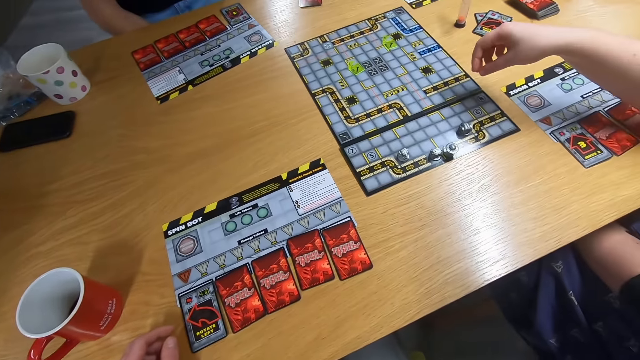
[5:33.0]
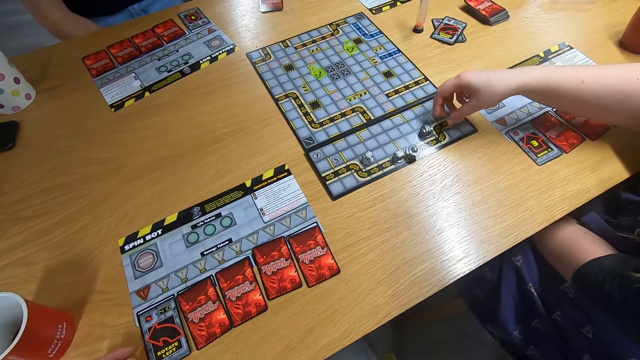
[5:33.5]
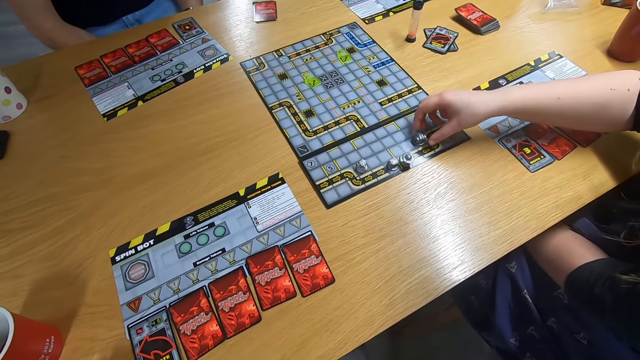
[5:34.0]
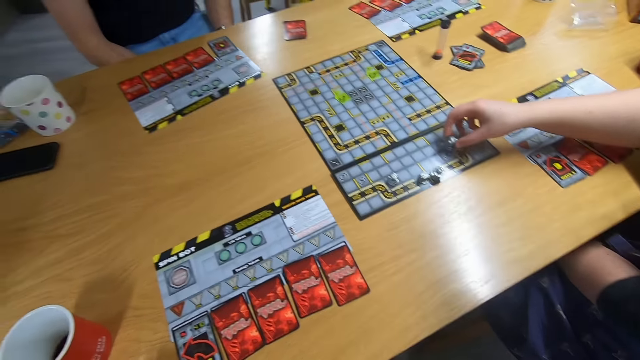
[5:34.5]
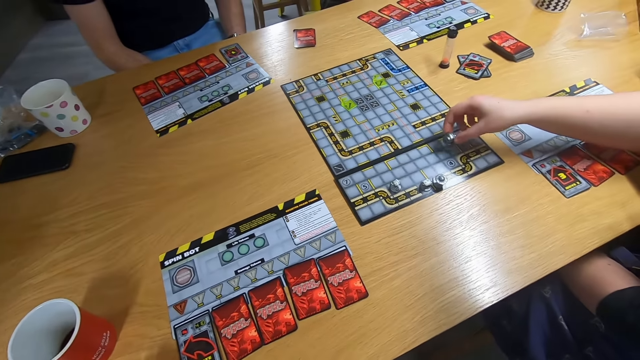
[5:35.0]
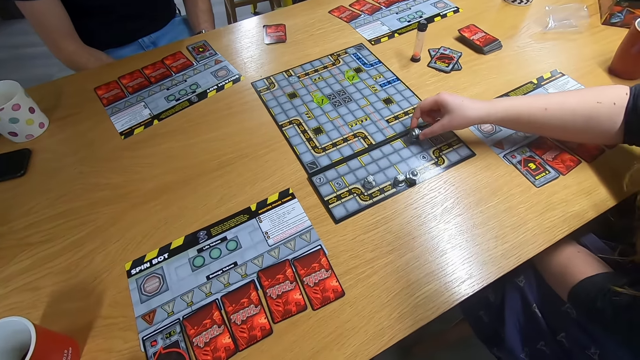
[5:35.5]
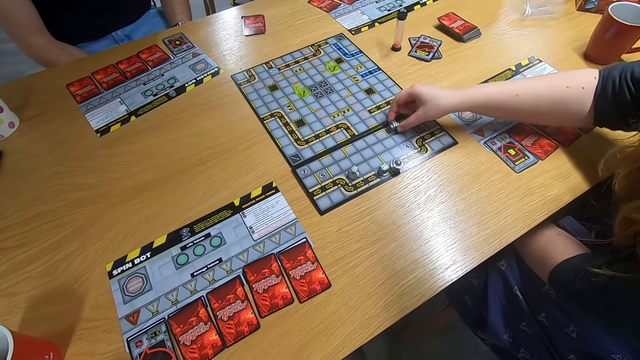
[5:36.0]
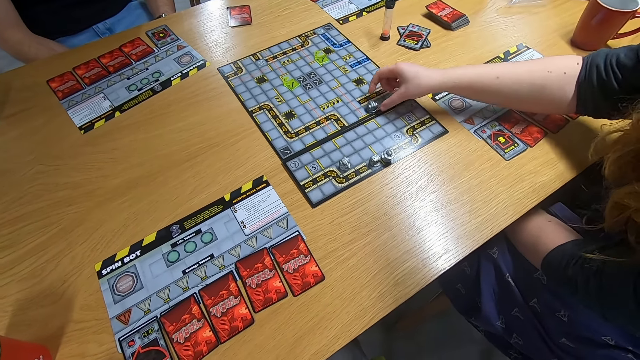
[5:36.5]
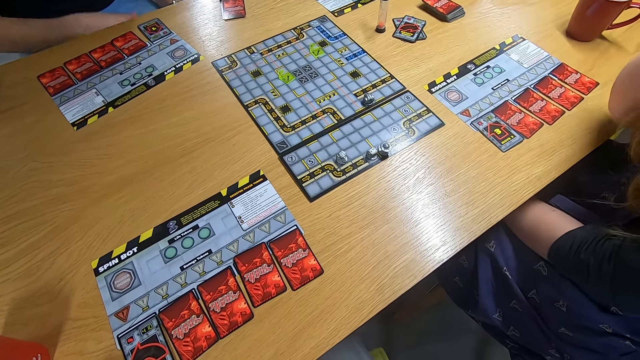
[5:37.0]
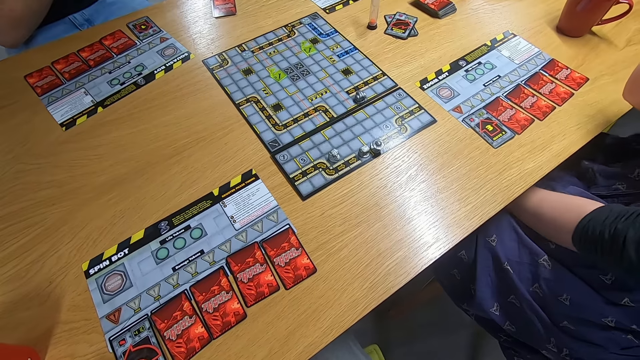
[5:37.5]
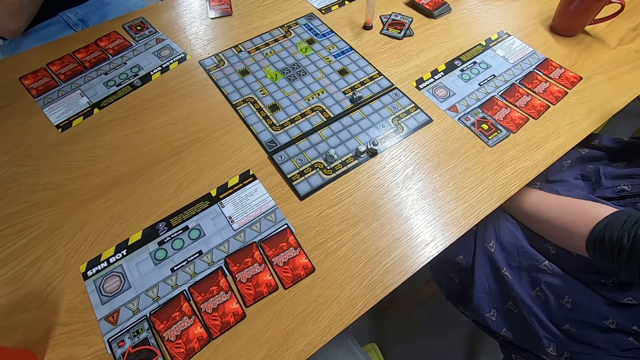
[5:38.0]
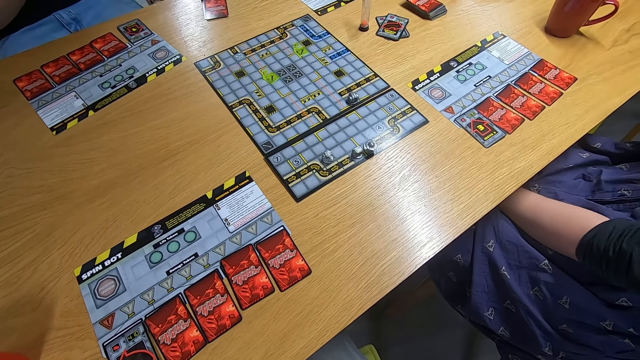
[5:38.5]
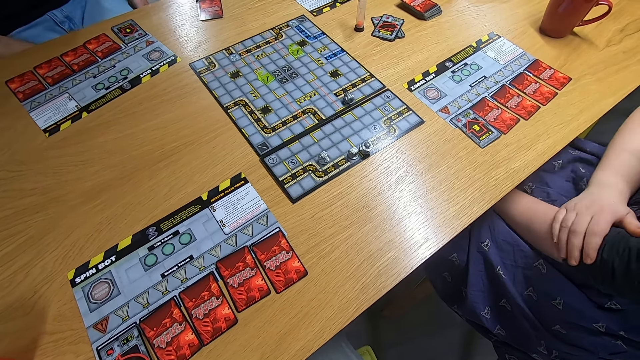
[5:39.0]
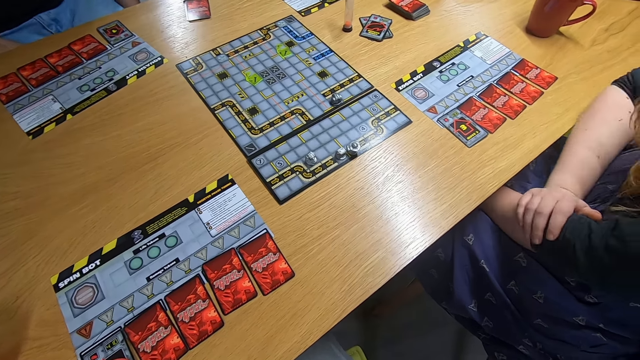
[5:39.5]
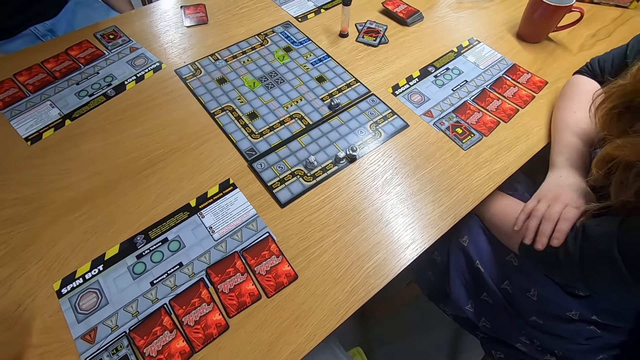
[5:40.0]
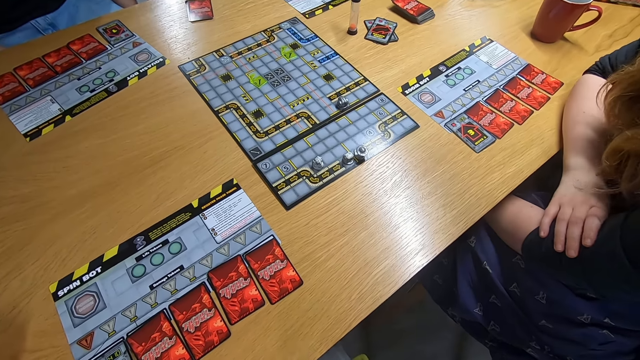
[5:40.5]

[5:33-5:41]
A man swings the right hand. The camera wearer stares at the board game.

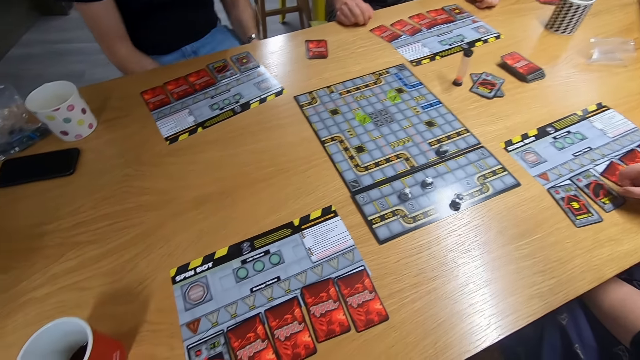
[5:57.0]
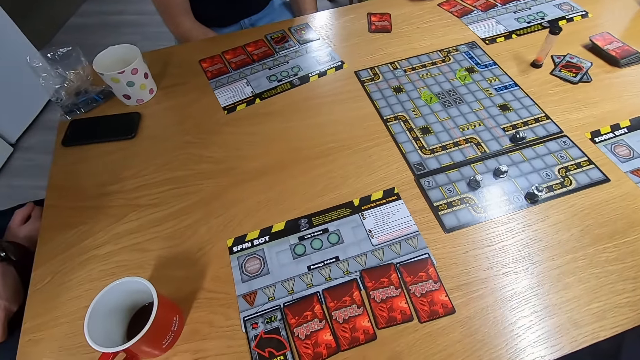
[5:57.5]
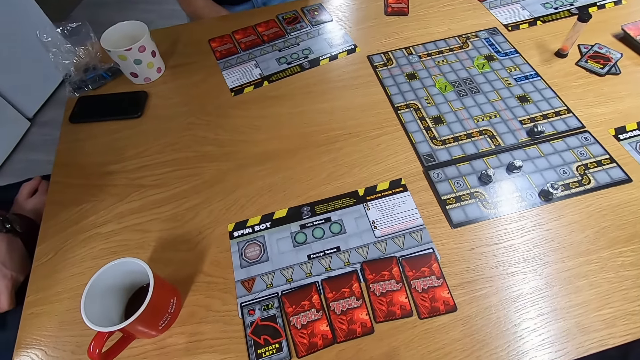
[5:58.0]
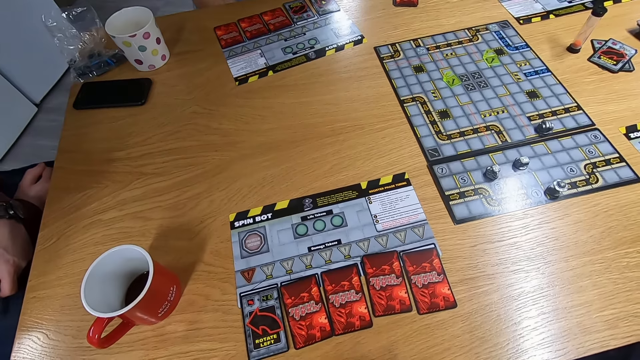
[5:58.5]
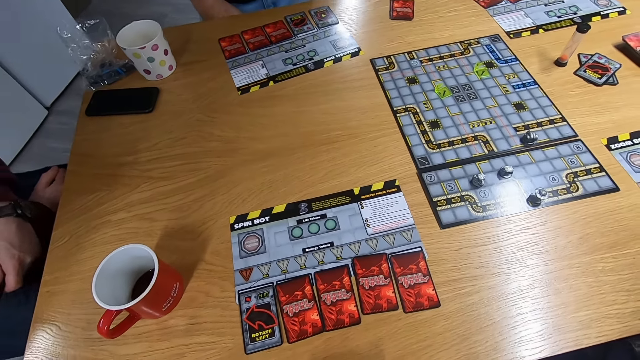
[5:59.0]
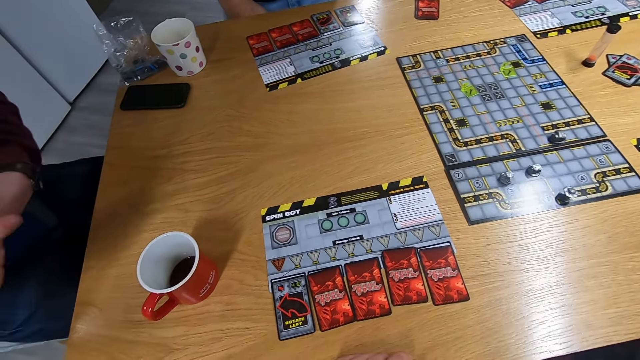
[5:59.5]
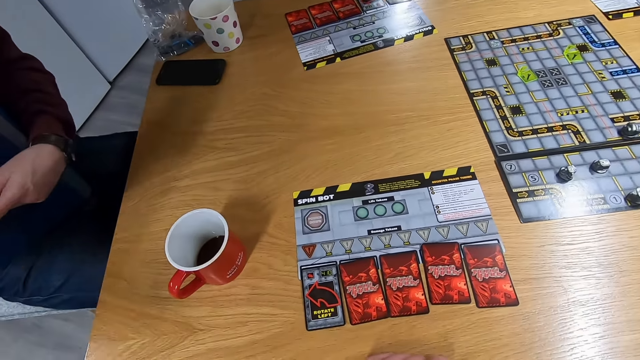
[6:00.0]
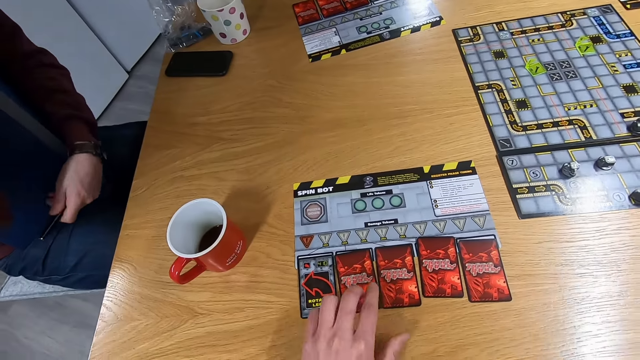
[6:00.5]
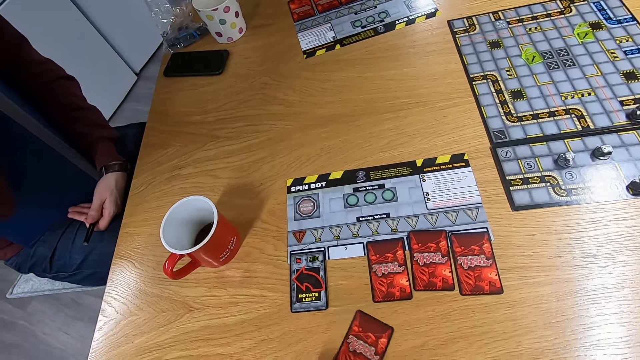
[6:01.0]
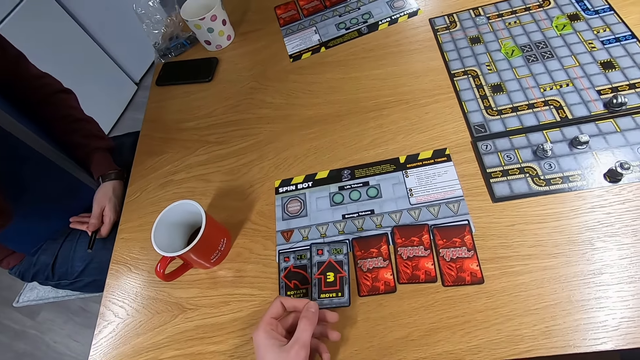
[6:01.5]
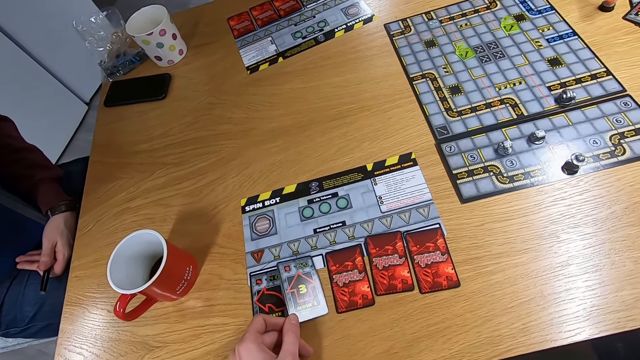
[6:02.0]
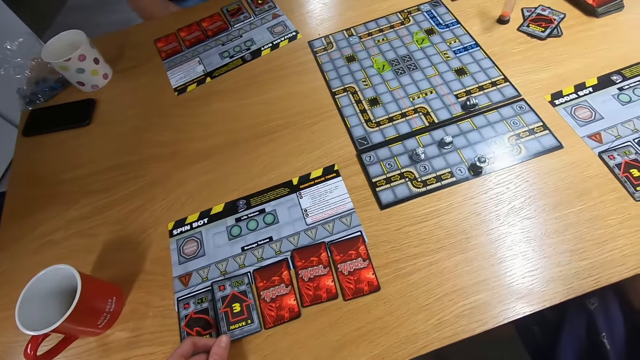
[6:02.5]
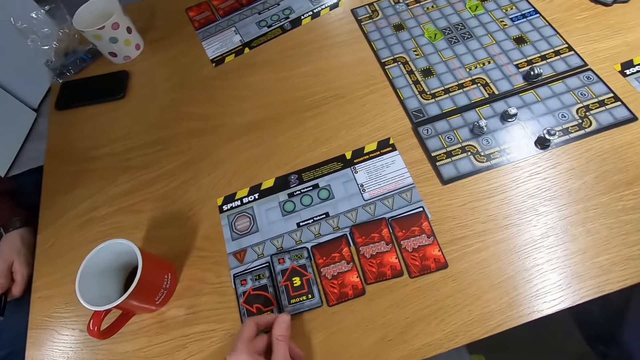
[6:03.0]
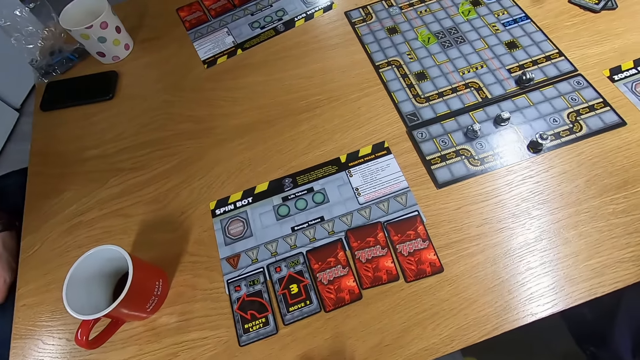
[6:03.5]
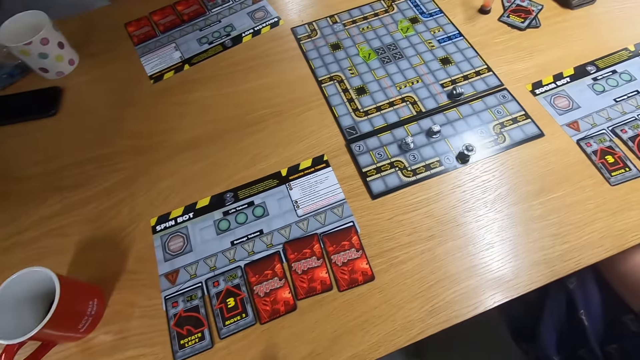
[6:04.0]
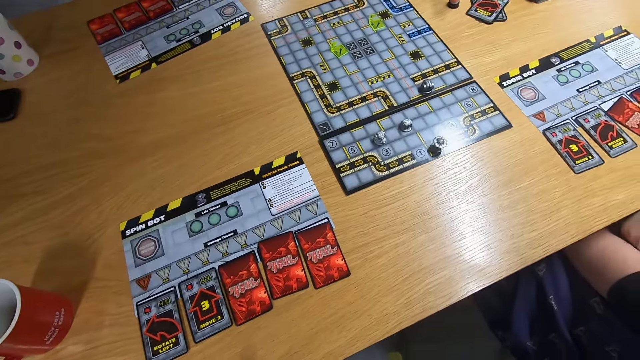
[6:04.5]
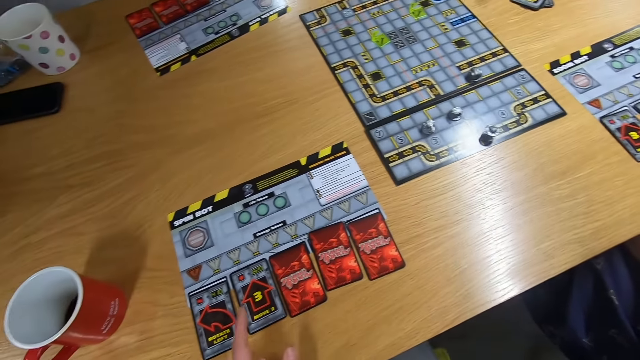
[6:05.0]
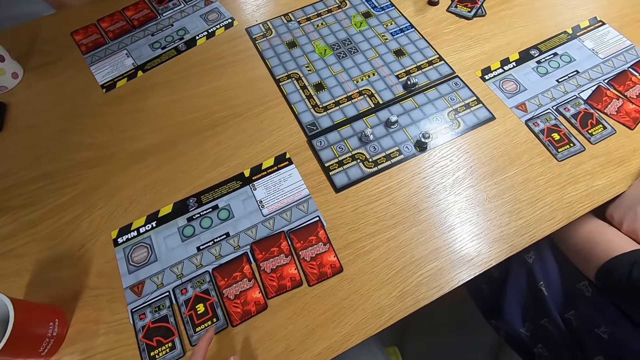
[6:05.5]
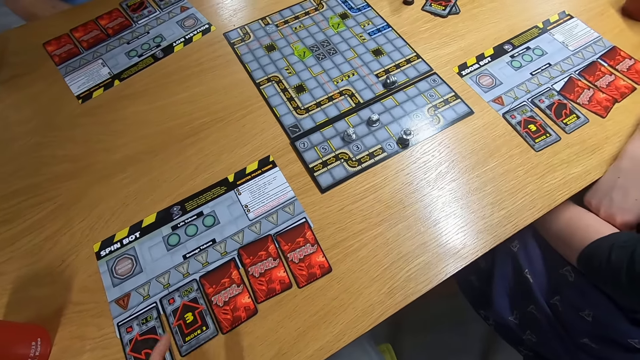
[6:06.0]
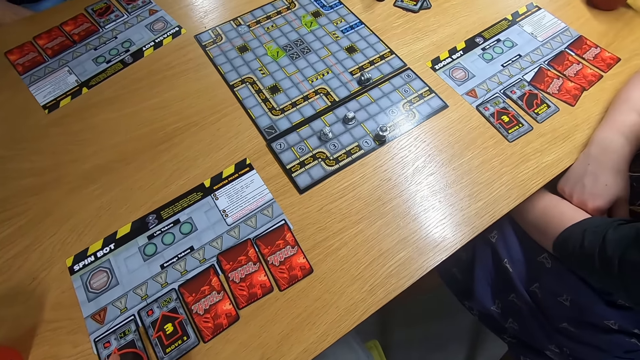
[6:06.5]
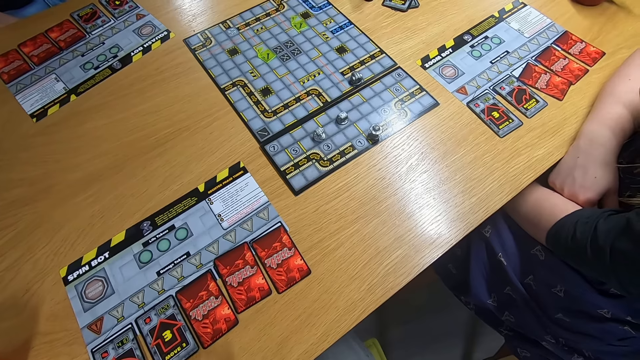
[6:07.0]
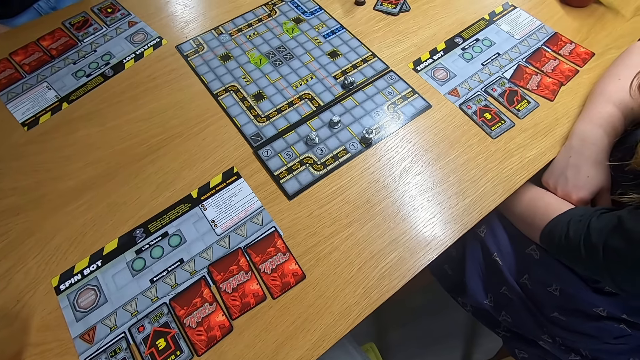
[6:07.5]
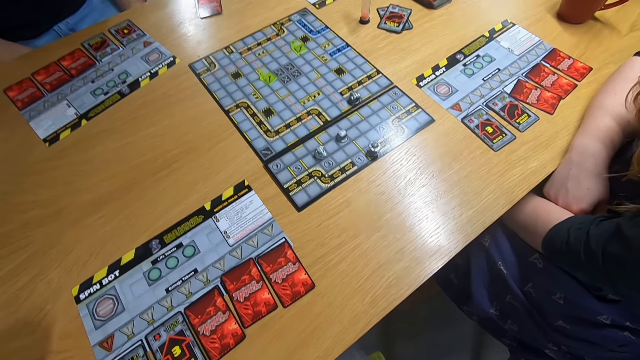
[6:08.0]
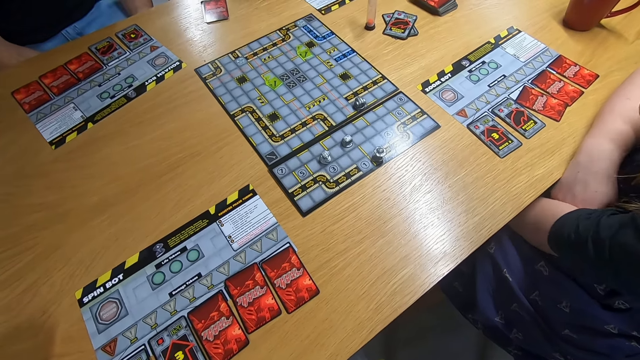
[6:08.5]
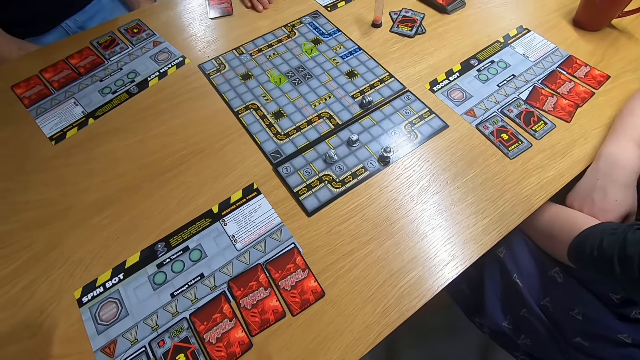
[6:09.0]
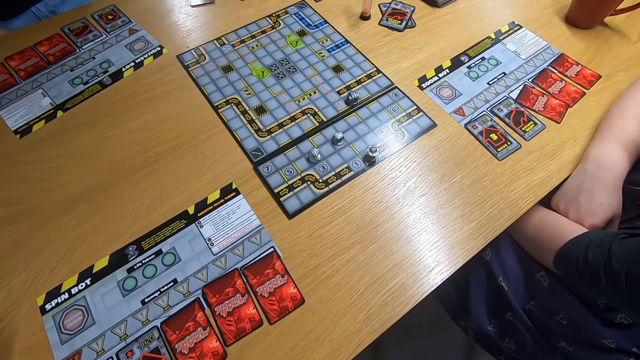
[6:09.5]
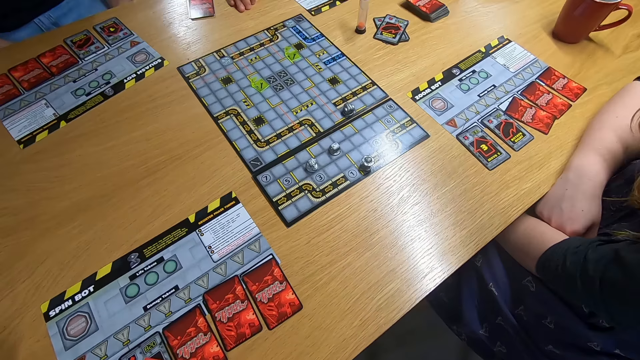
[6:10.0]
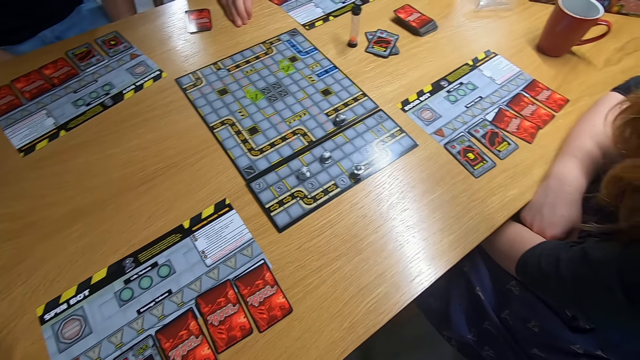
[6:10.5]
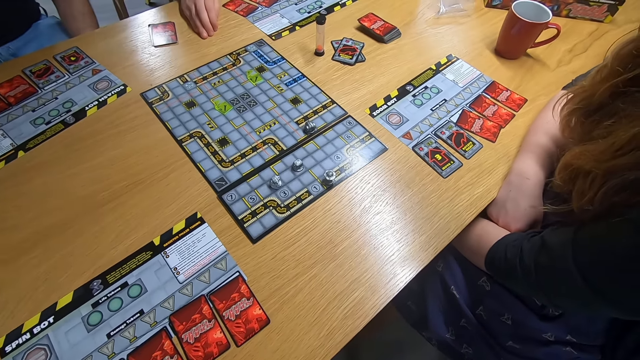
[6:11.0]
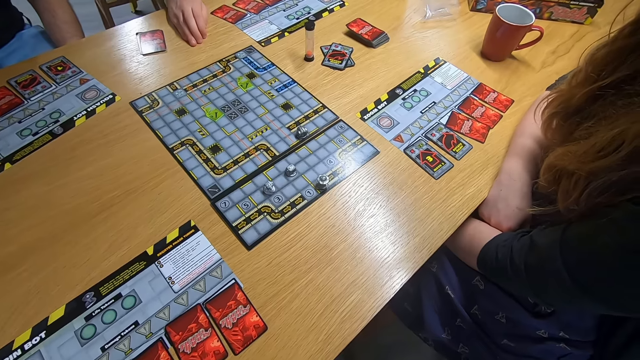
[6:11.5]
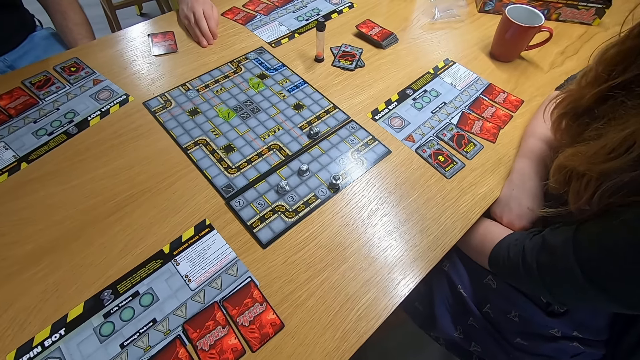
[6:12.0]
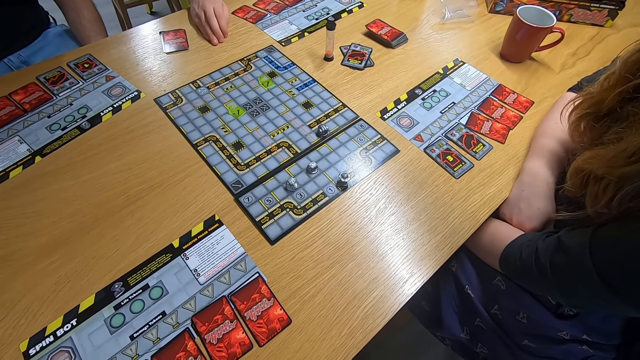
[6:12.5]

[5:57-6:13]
The camera wearer stares at the board game. A man swings the right hand. The camera wearer picks up the card with the left hand. They drop the card on the desk. They stare at the board game. Another man swings the right hand. The camera wearer stares at the board game.
